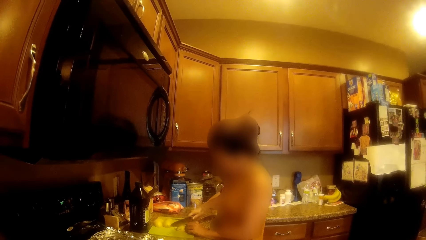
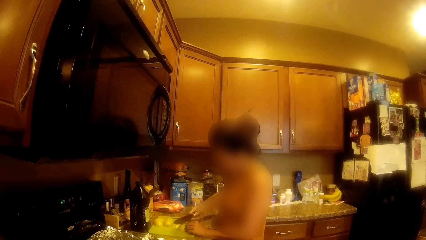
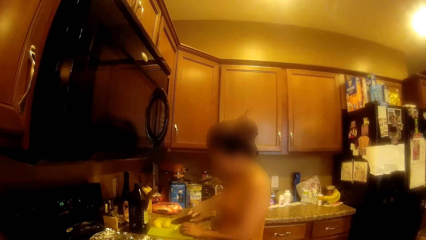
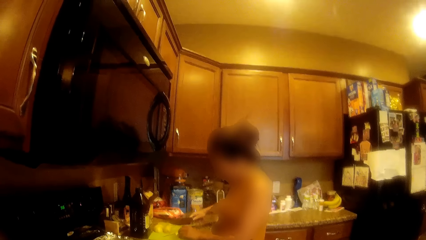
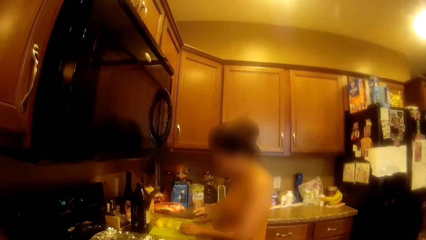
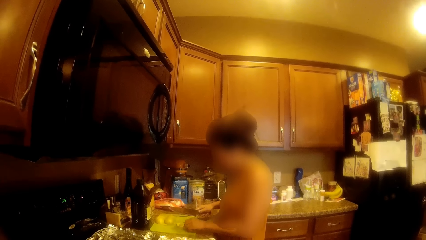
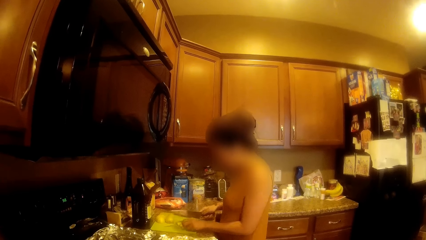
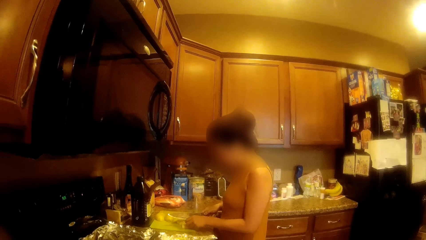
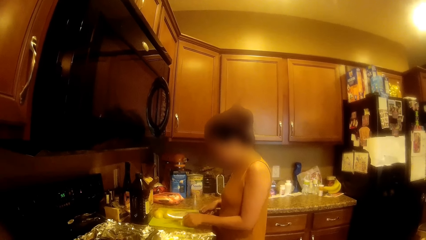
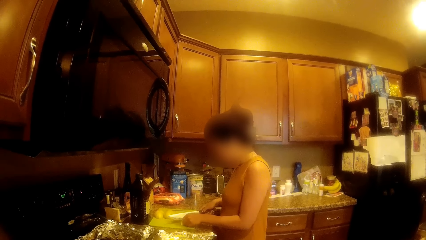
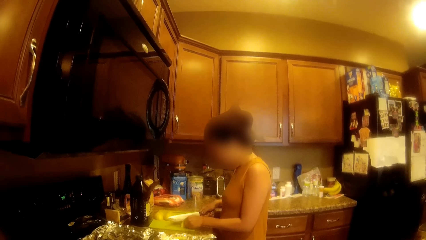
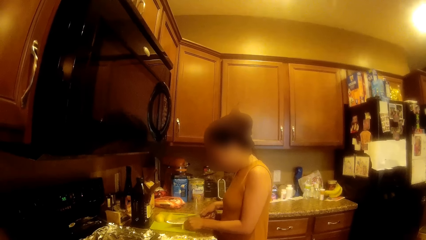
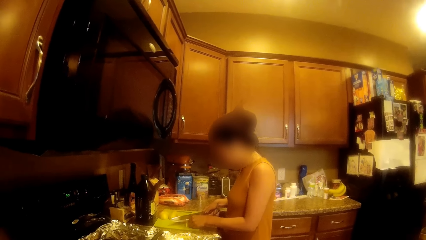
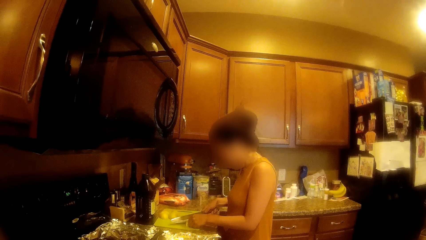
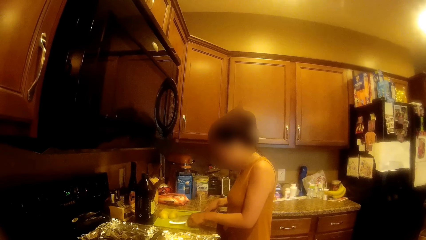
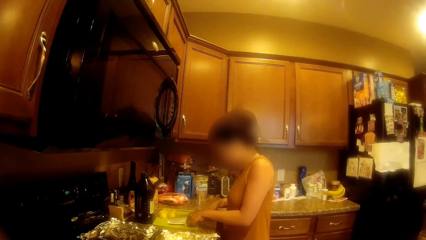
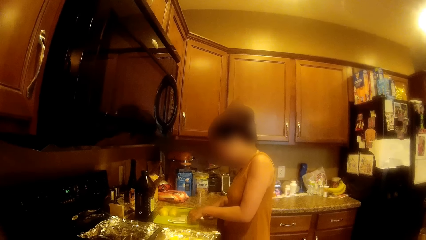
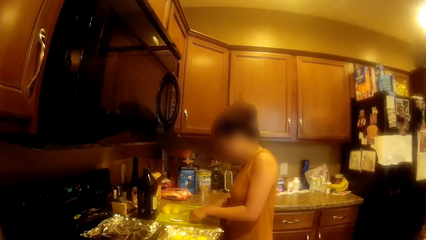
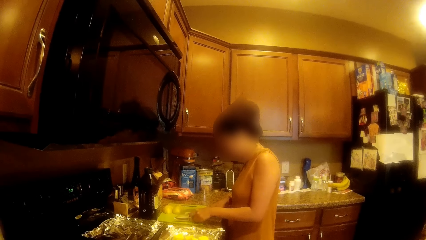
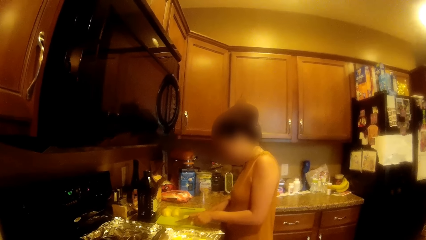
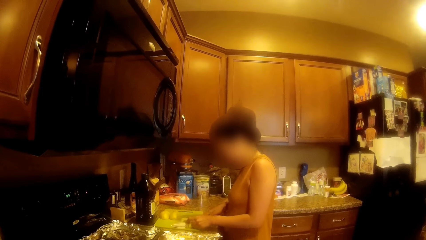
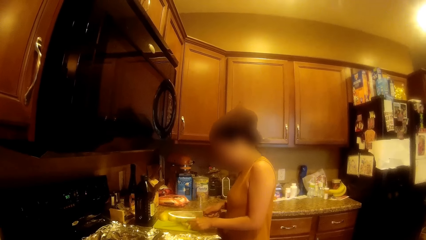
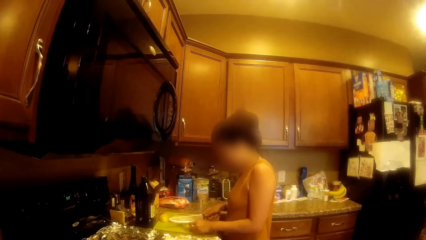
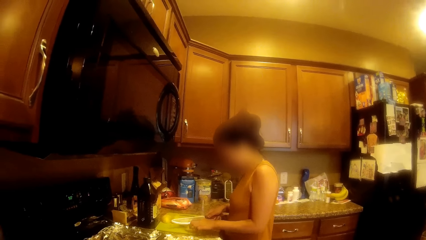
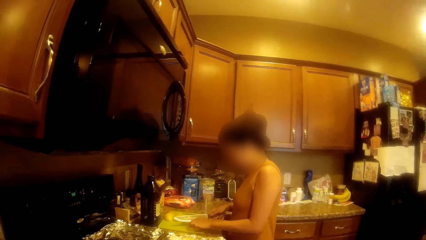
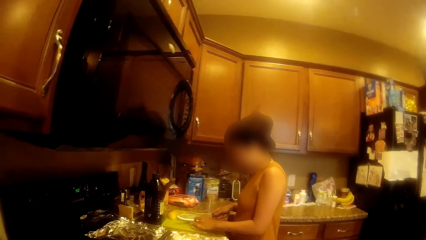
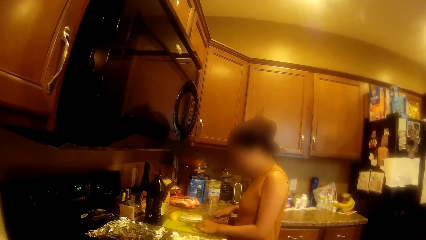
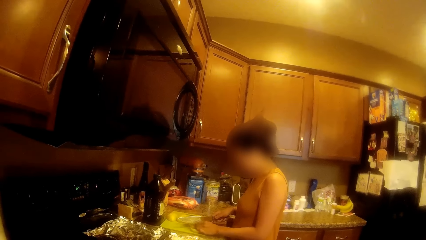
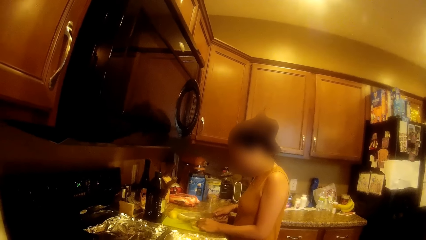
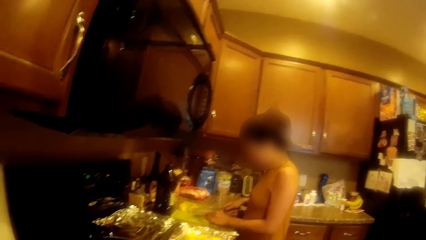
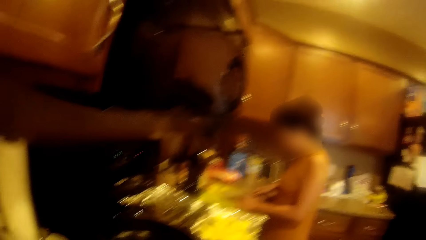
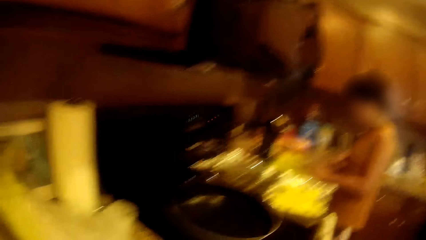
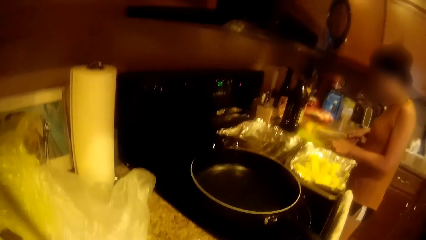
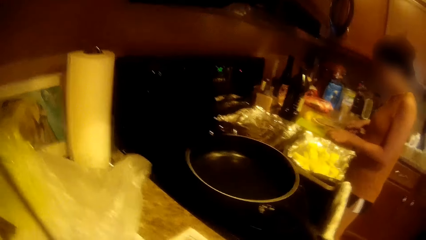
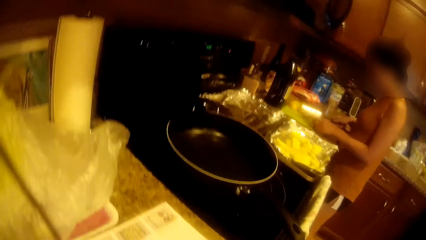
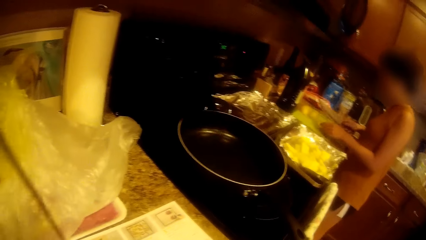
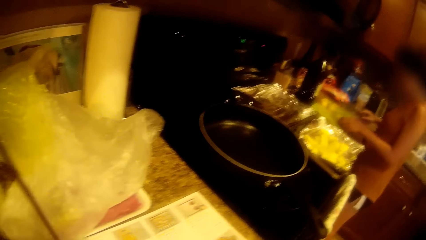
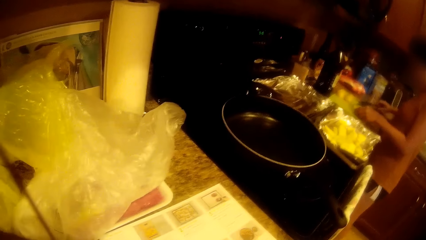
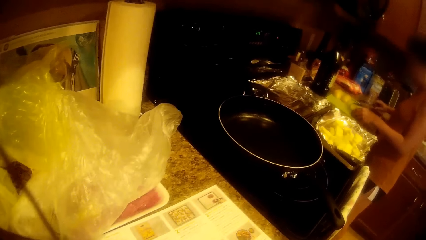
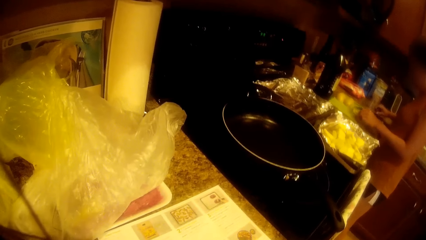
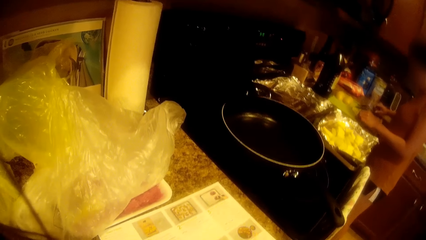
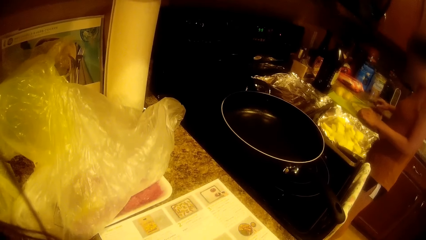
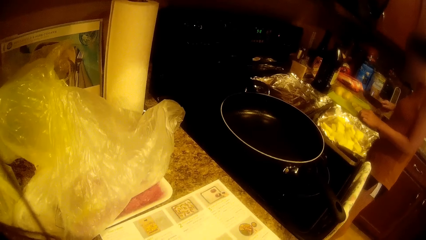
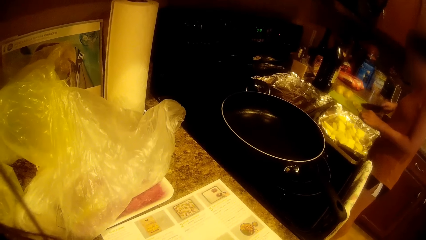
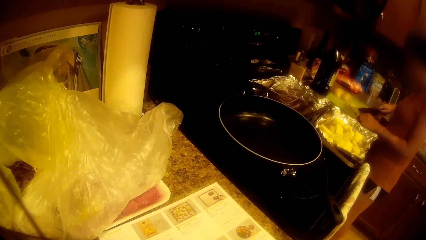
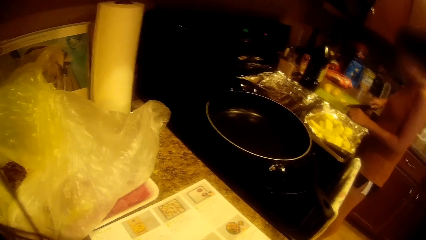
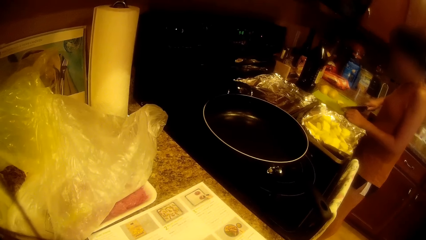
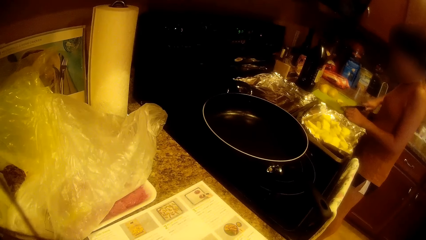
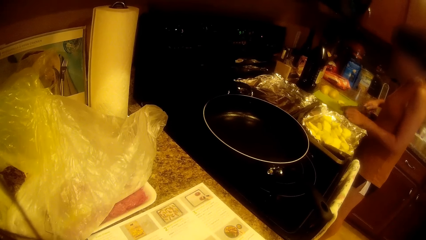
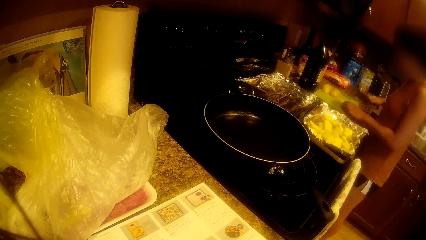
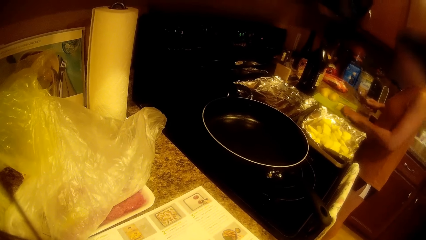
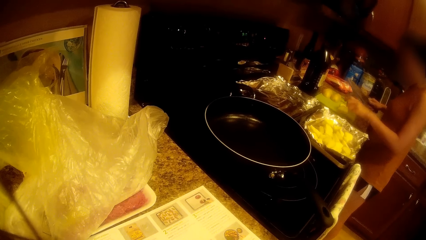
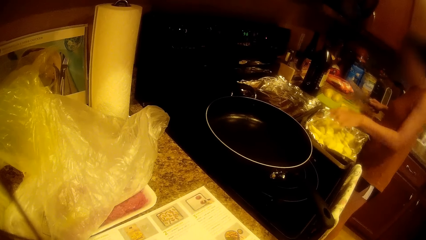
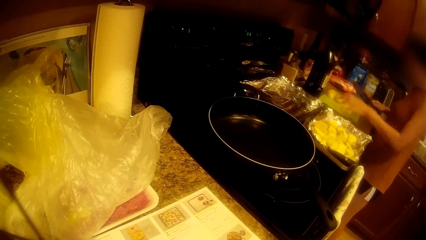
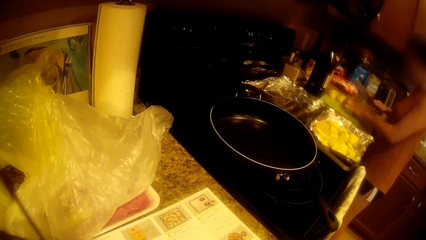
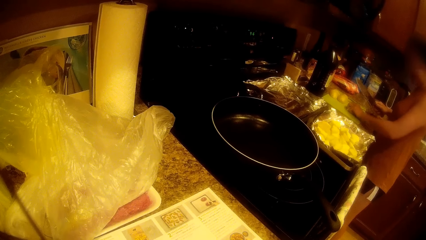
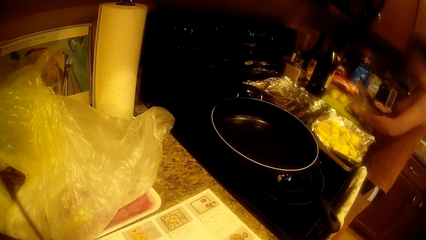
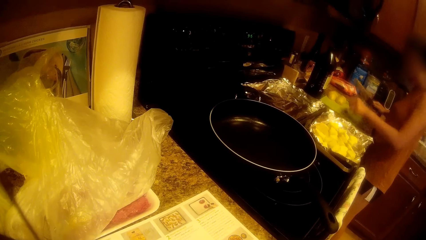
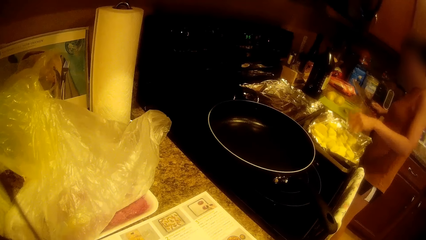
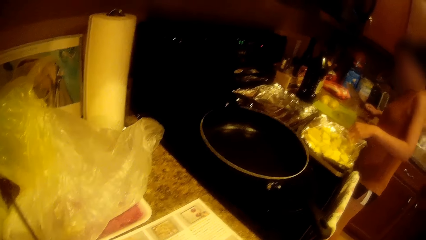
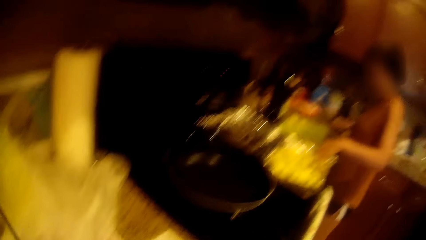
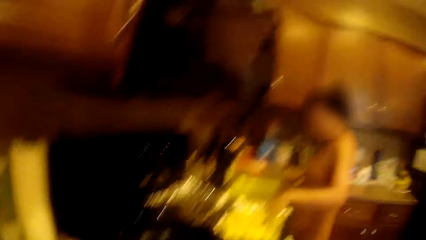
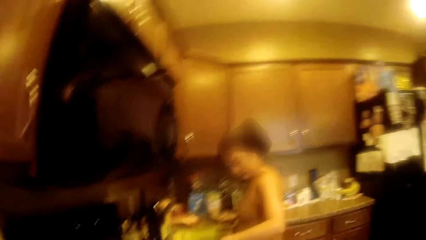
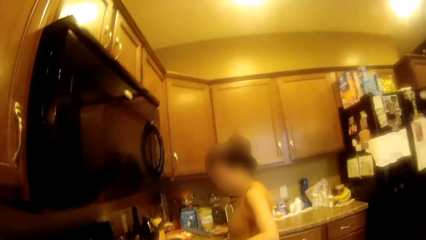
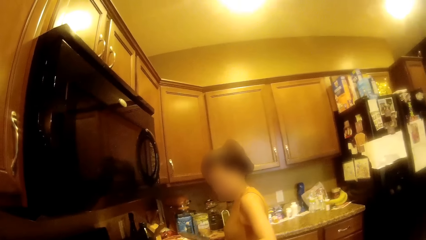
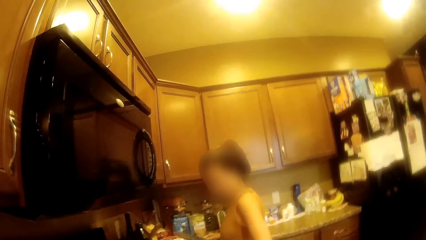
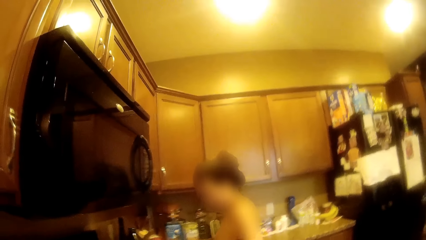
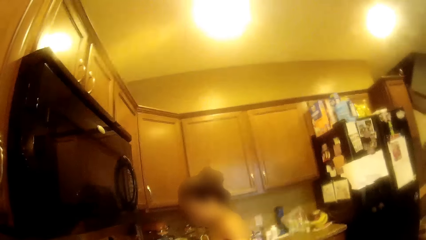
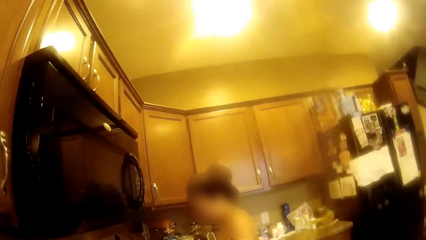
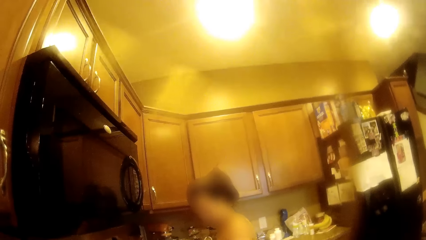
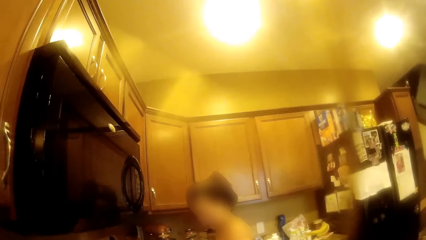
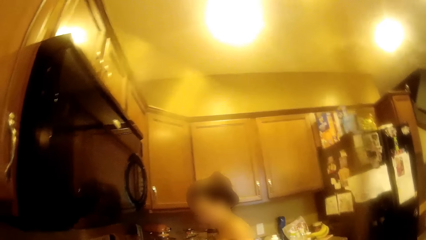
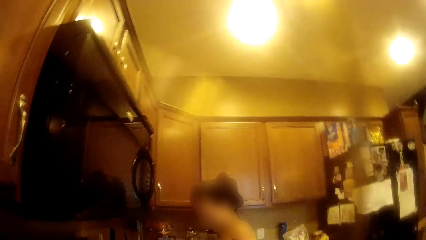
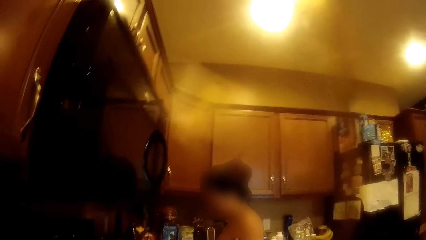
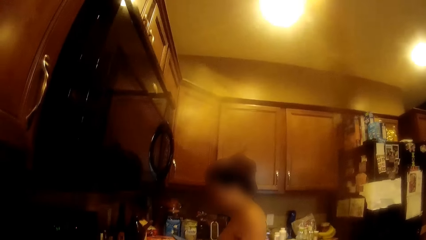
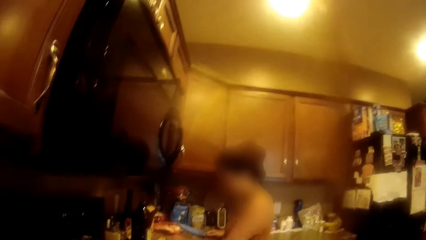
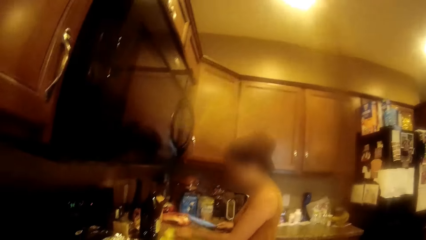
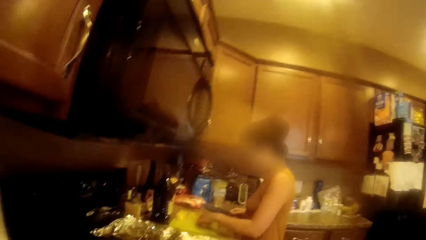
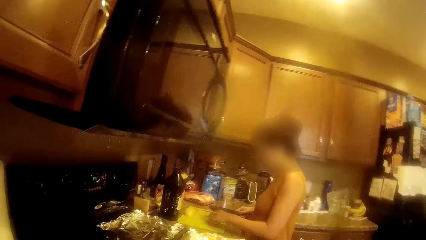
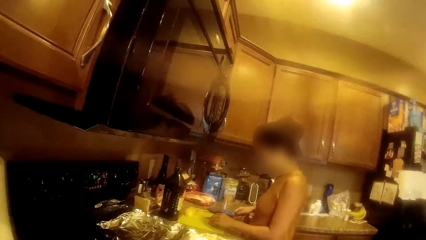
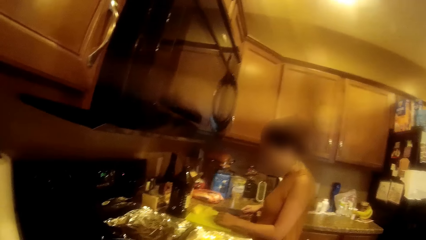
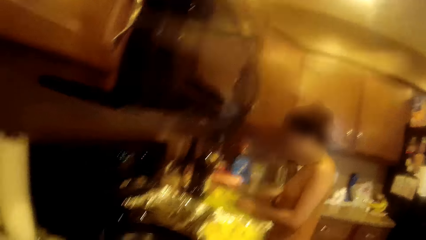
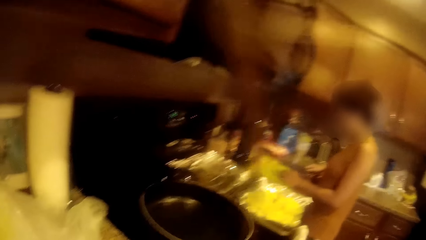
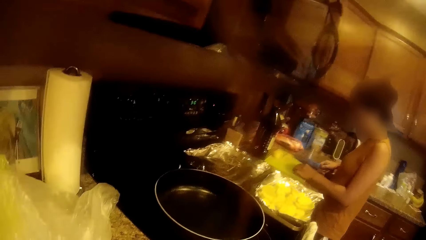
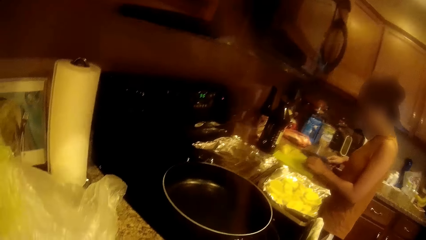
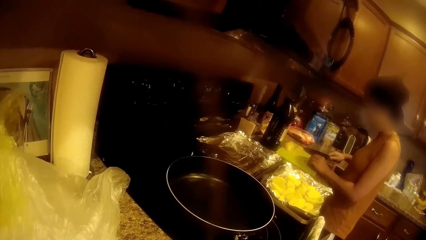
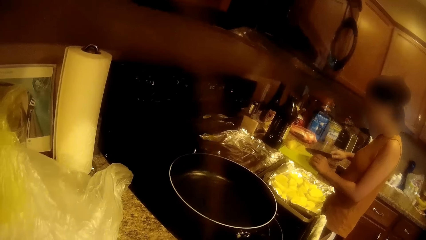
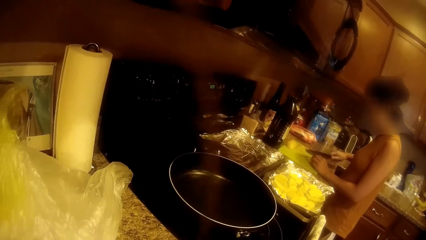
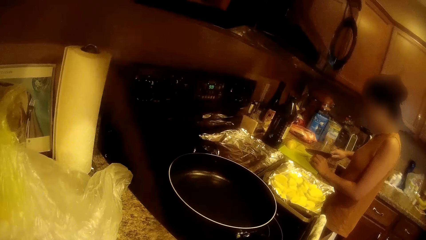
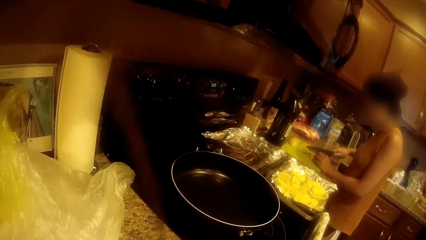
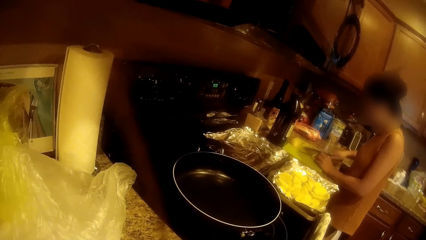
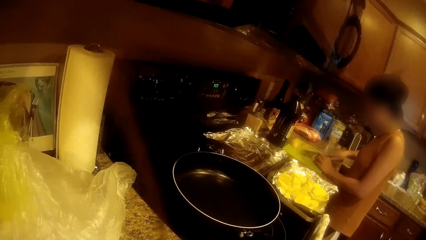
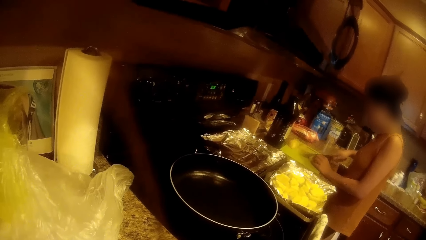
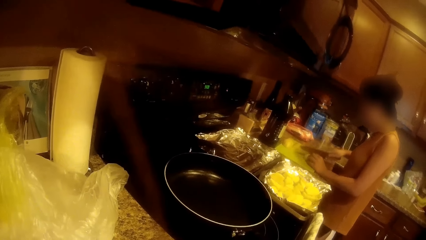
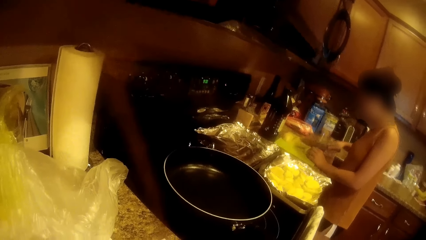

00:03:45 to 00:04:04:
A woman takes the potato. The woman drops a potato into a foil tray. She takes the potato and puts the potato on the tray. The camera wearer talks to the woman. The woman cuts the potato with a knife on the tray.
